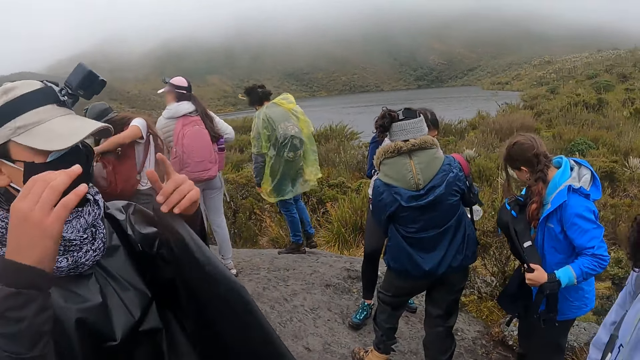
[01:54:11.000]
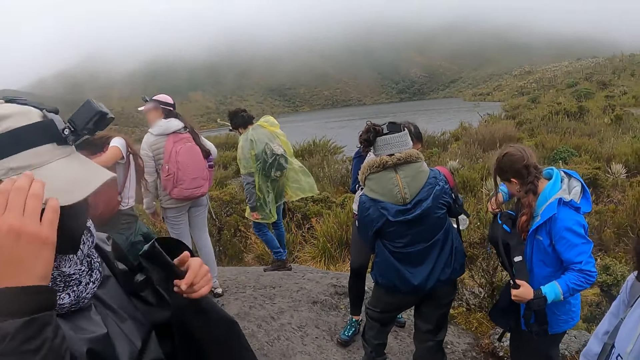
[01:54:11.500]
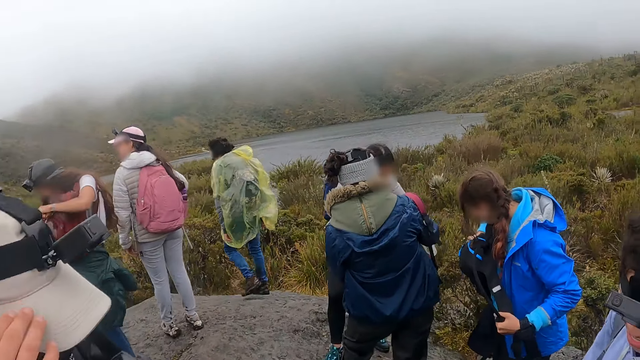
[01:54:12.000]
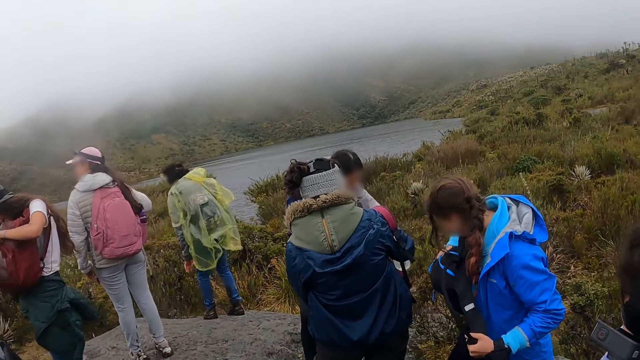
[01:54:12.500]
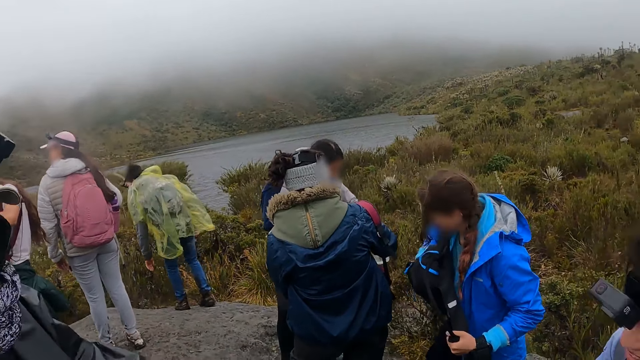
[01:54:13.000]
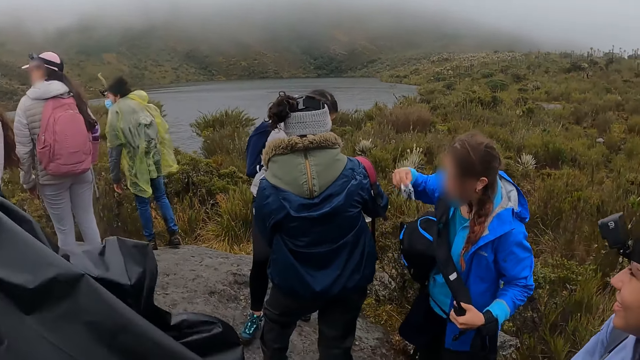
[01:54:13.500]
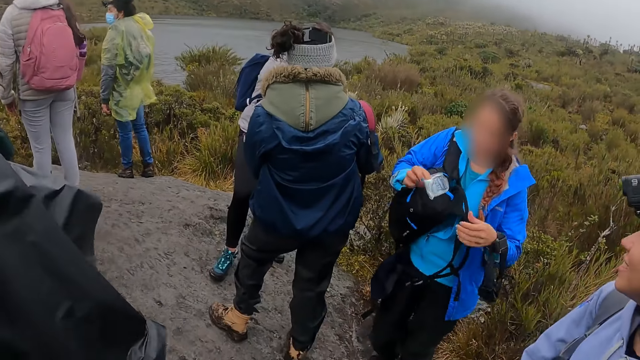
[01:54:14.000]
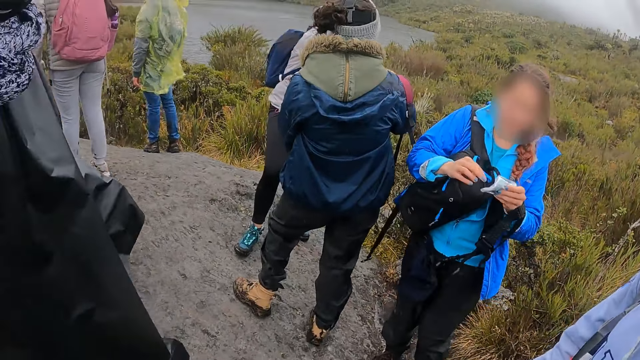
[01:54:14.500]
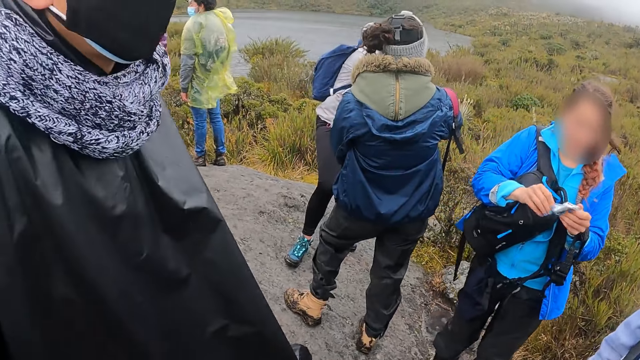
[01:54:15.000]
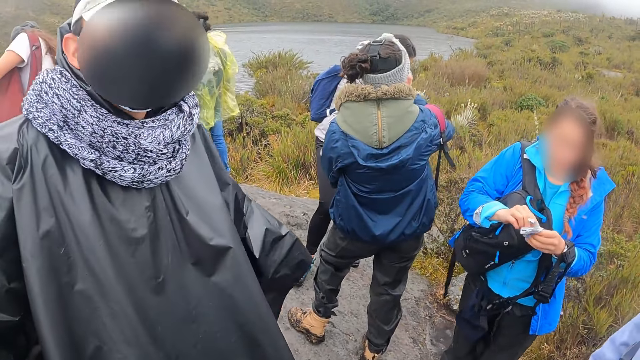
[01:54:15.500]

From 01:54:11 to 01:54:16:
A woman touches a bag and takes a fabric from the bag. A man moves in front of the camera wearer.

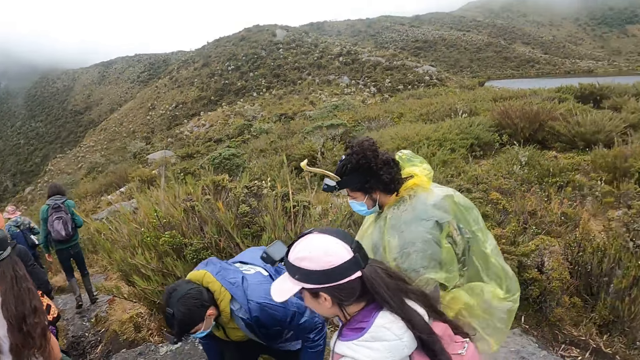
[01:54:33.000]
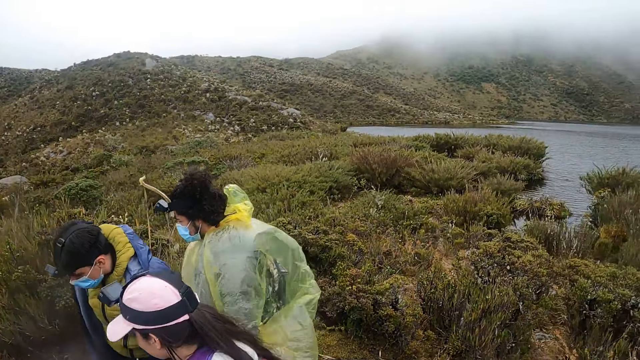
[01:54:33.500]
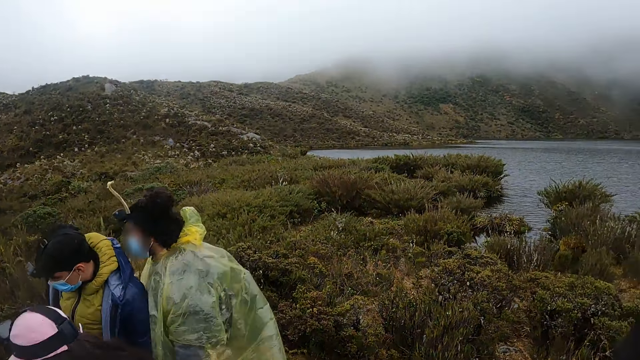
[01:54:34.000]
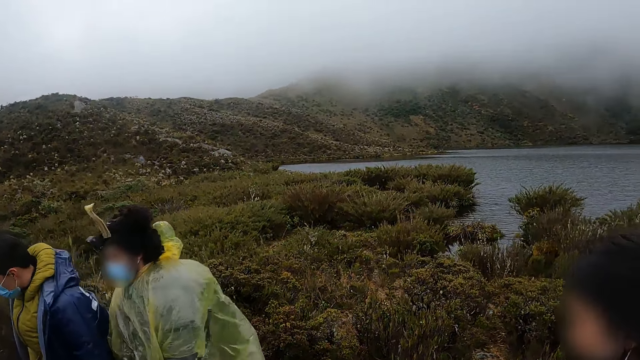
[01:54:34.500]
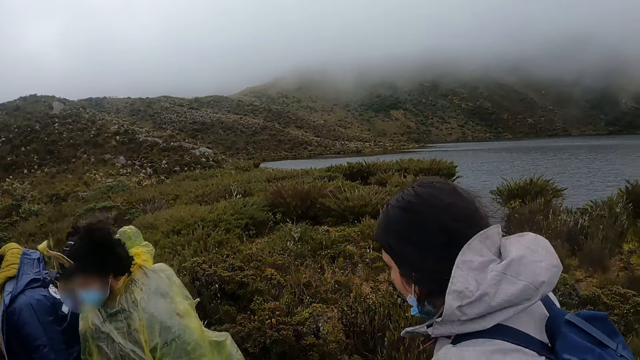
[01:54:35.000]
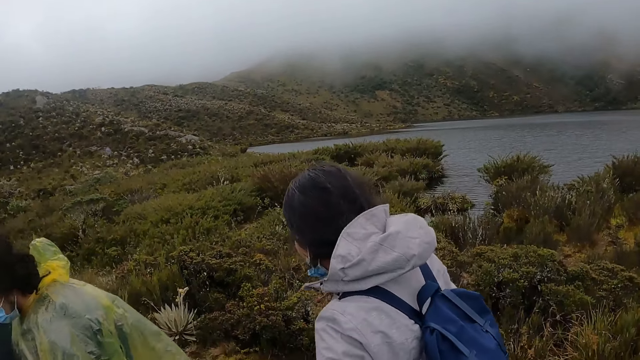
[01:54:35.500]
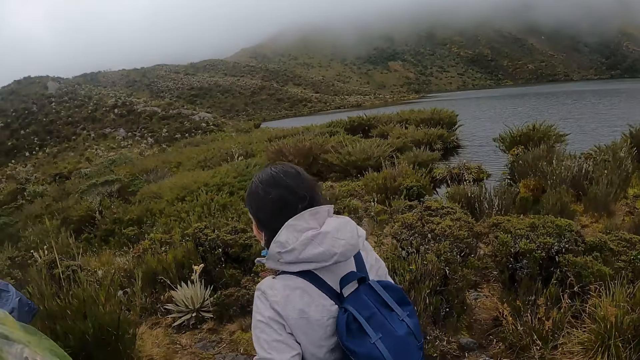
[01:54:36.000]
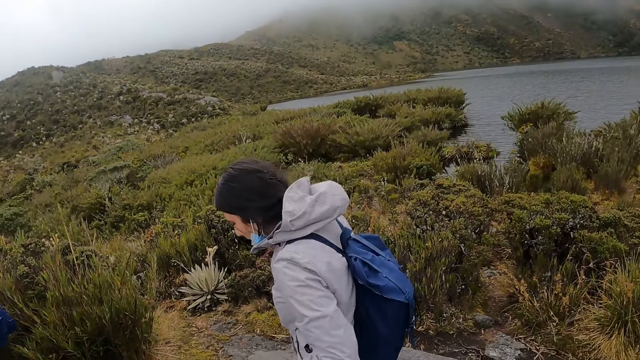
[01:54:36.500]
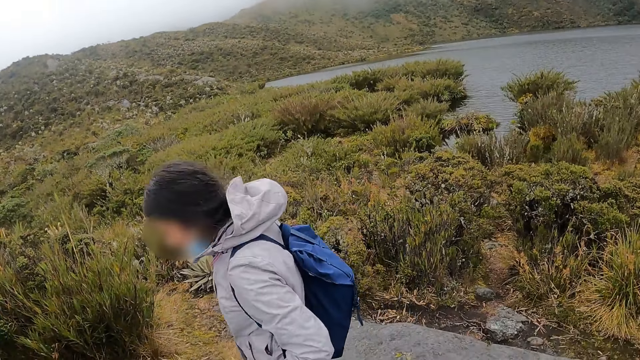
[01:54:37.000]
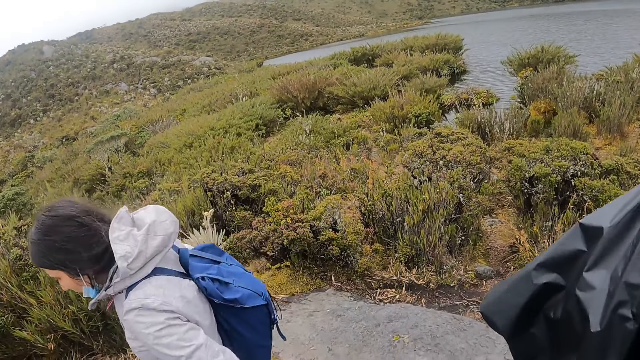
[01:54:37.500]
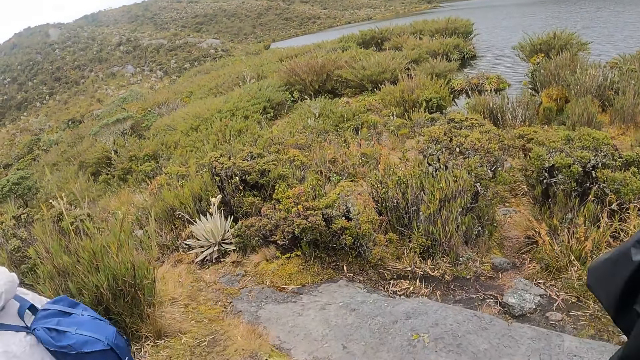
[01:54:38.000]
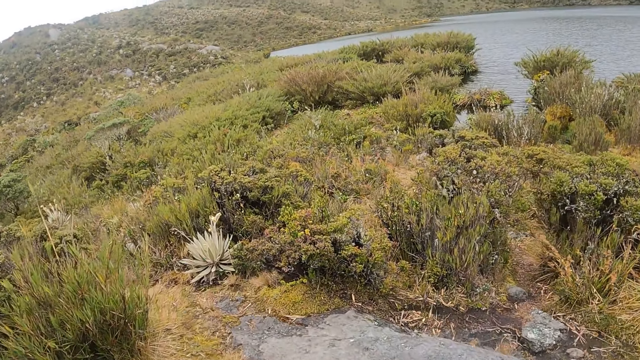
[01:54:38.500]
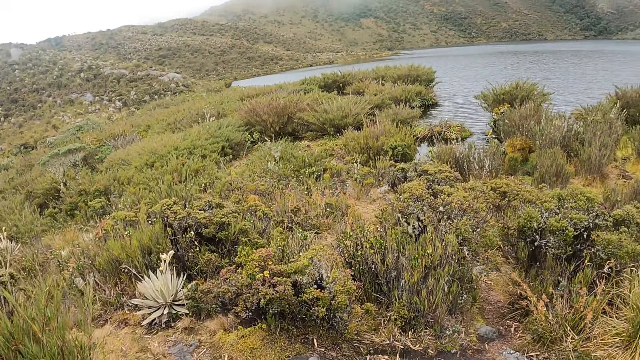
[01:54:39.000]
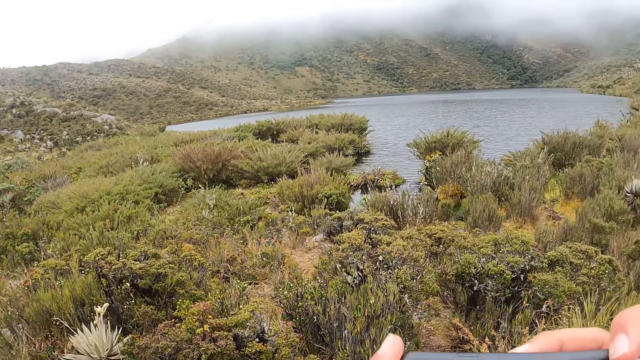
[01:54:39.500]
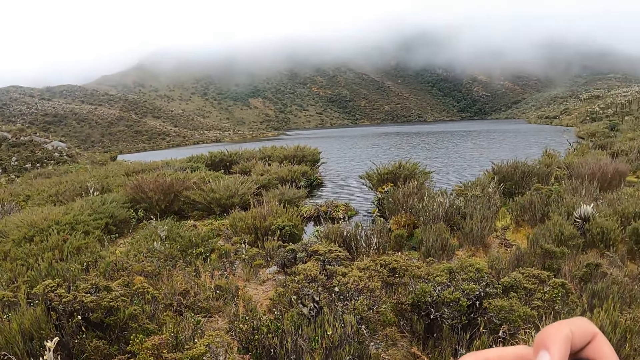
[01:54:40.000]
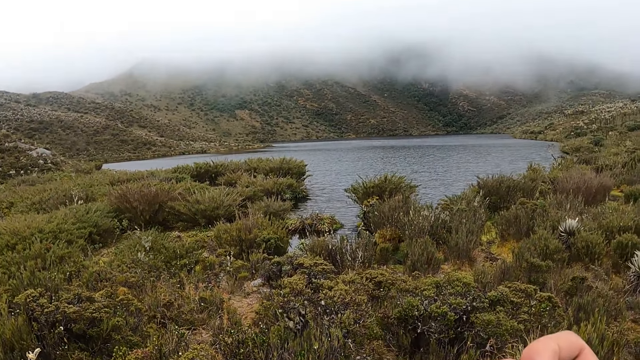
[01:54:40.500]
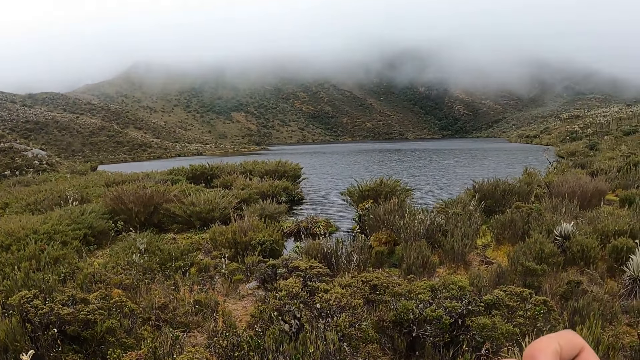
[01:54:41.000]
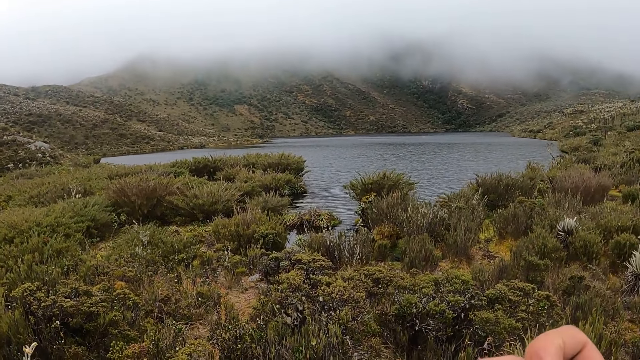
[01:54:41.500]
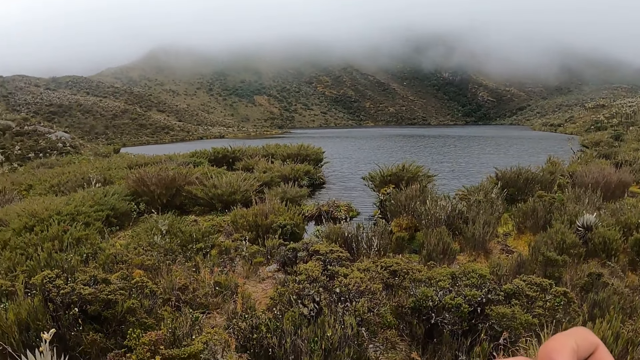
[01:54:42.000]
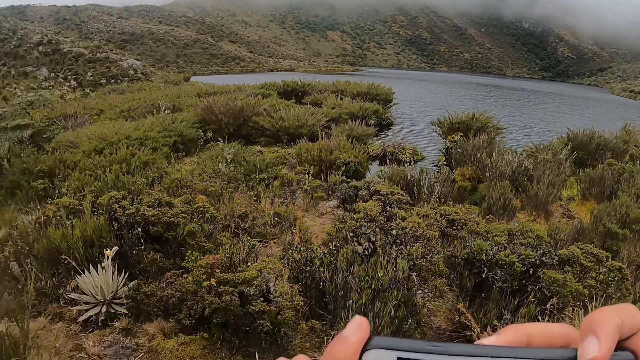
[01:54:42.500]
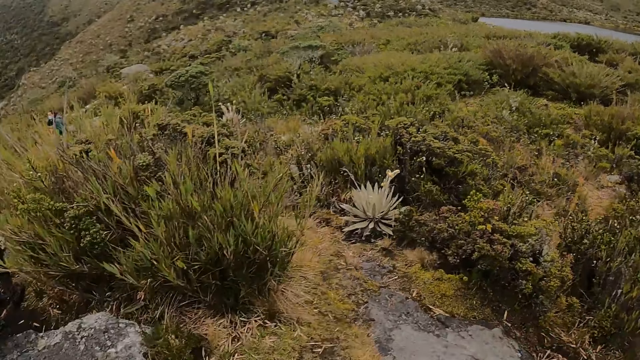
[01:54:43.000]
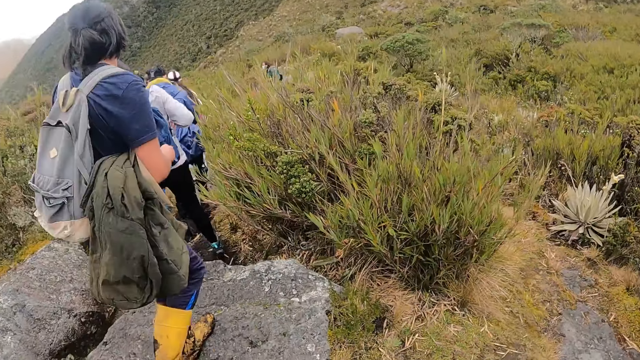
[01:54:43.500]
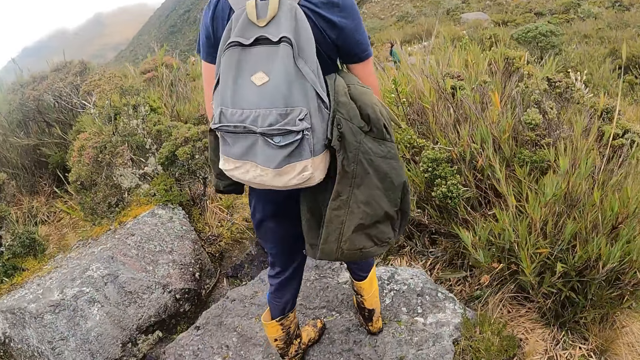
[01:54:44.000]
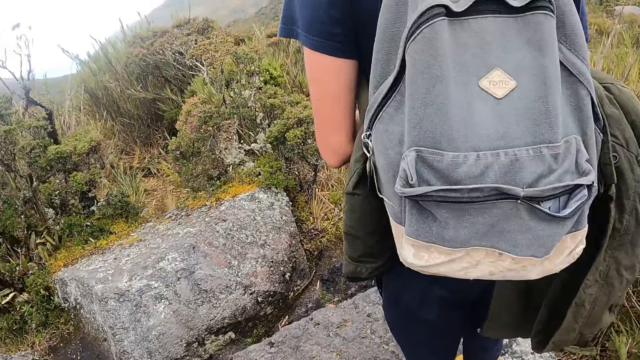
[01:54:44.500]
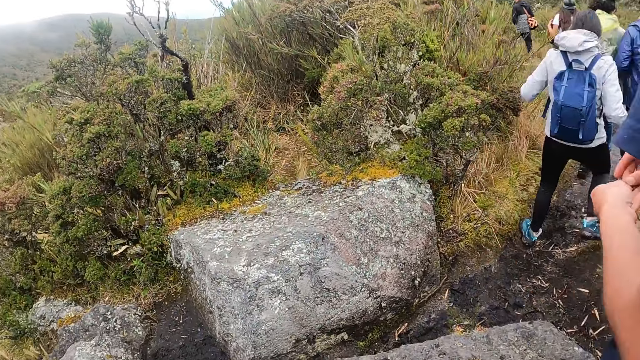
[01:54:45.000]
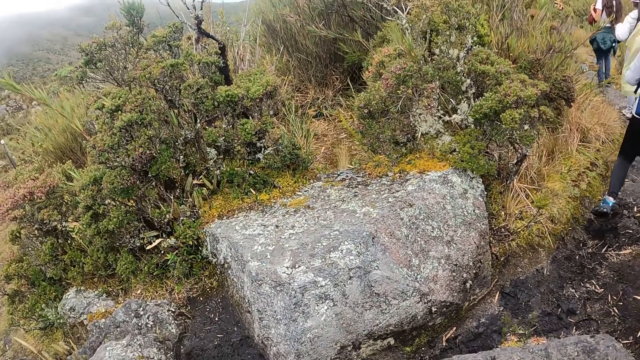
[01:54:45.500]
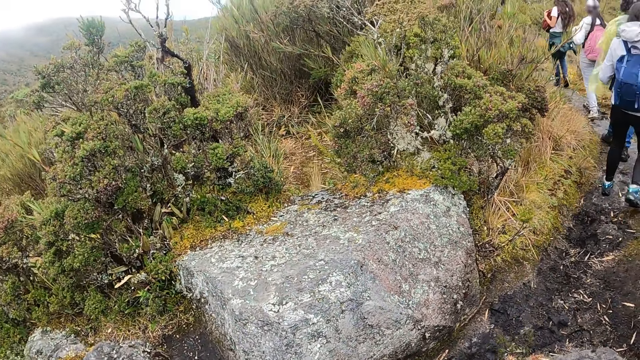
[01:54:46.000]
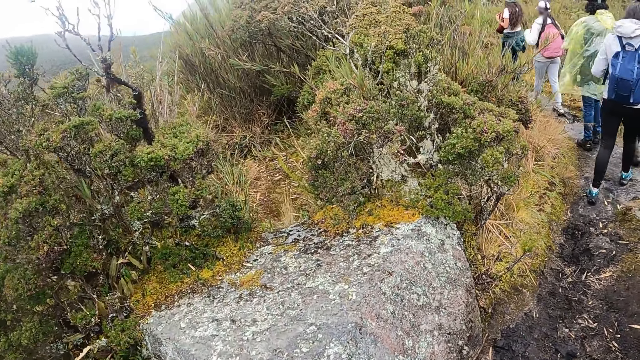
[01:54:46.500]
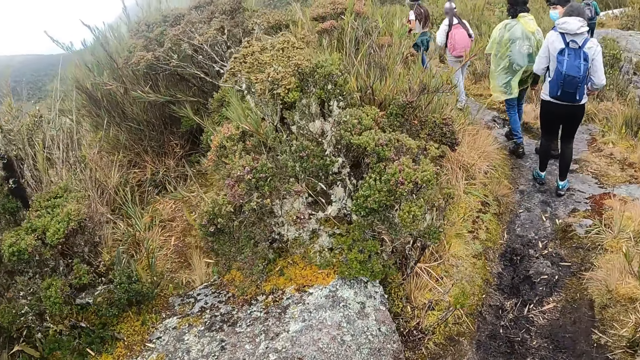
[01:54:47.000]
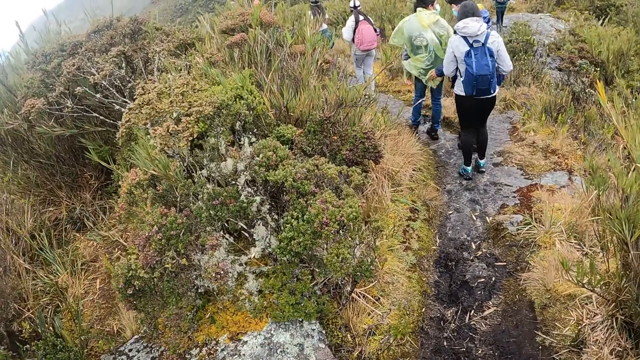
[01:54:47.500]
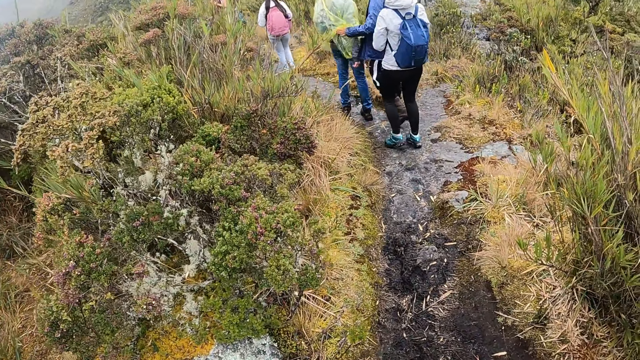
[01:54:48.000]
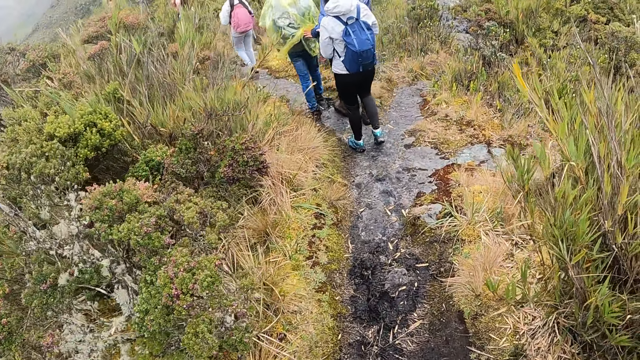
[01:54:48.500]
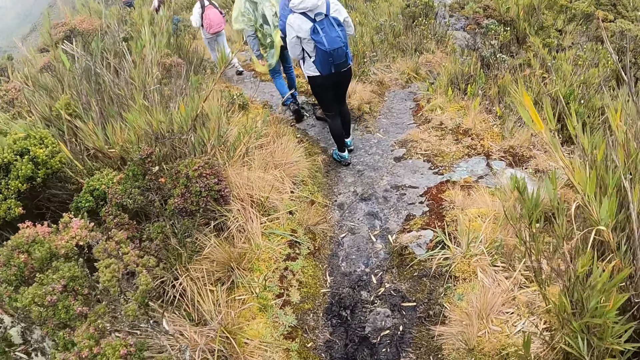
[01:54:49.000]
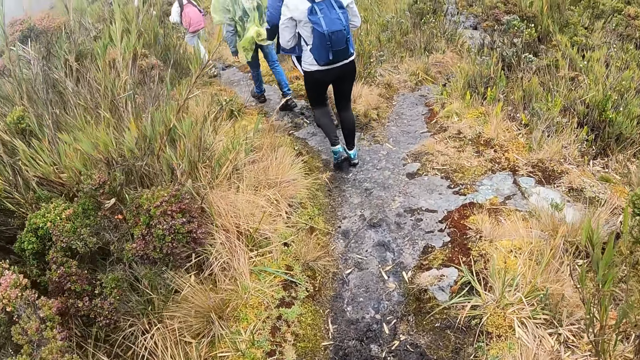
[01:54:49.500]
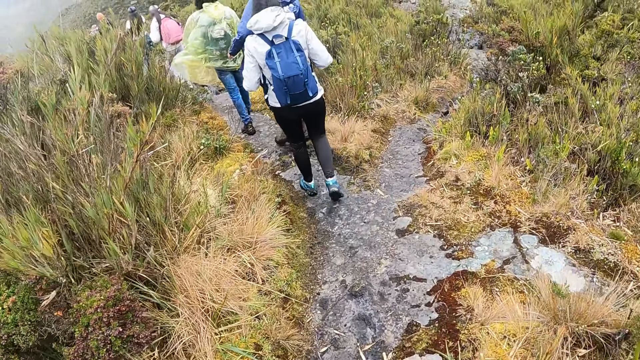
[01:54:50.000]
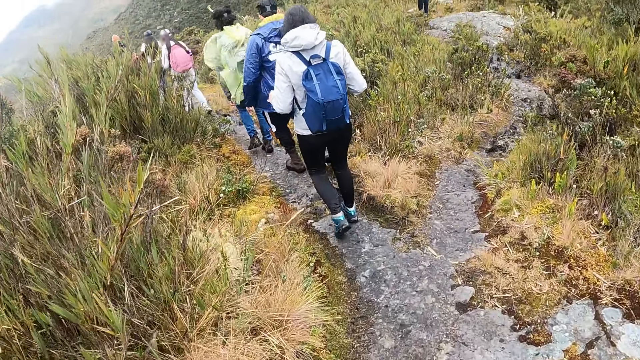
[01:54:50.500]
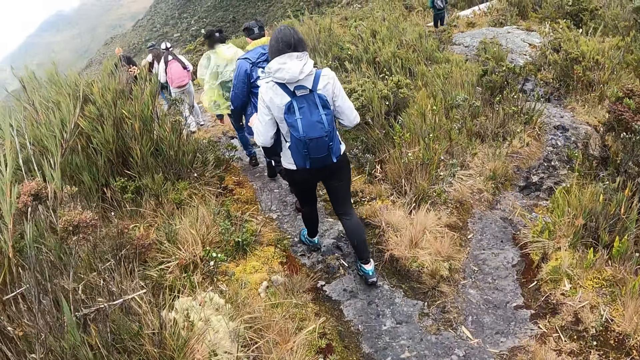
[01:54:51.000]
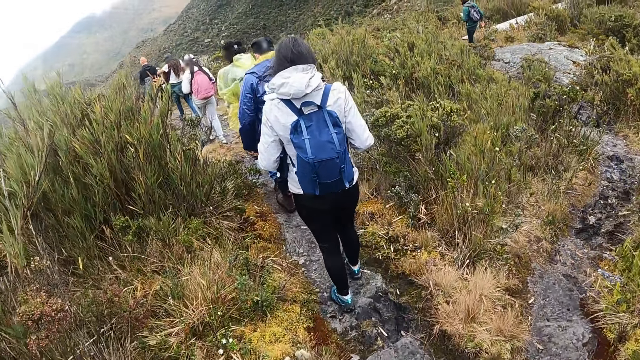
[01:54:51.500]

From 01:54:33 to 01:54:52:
The camera wearer looks around the bush. A woman walks past the camera wearer. The camera wearer lifts the hands. They turn around. Another woman steps on a rock. The camera wearer hikes the park with the group of people.
